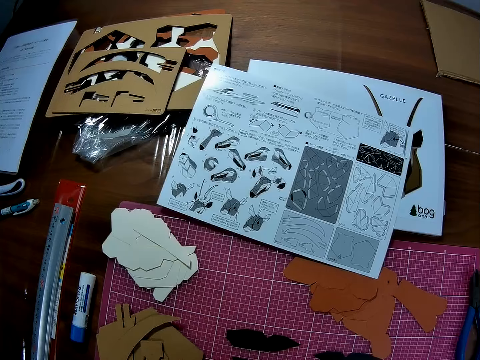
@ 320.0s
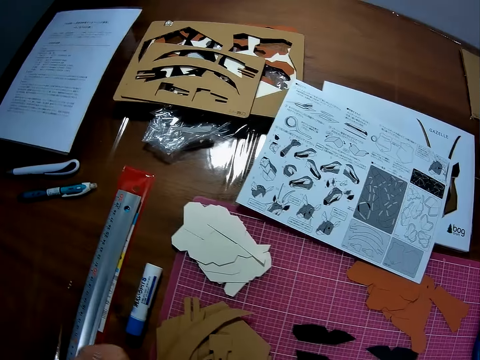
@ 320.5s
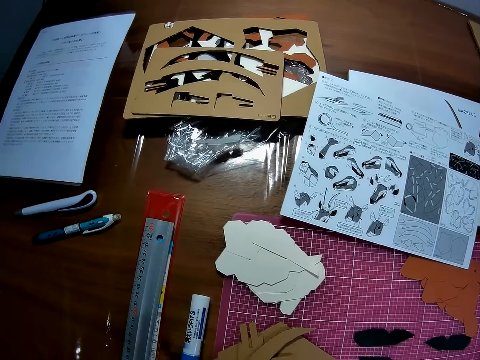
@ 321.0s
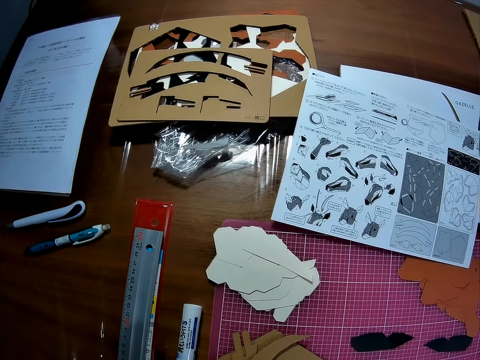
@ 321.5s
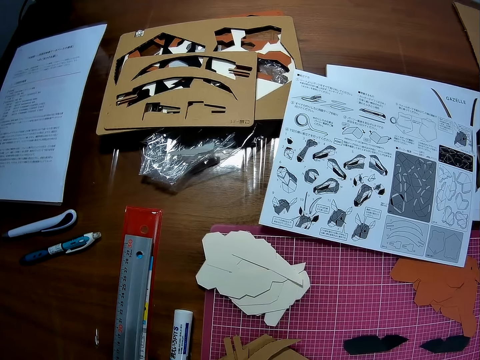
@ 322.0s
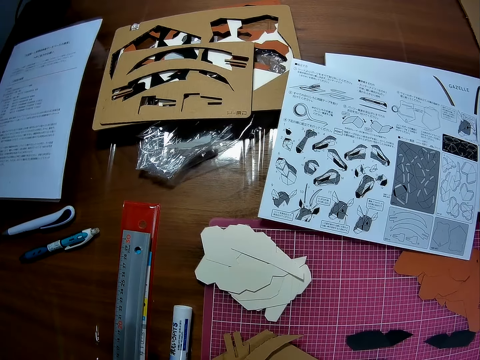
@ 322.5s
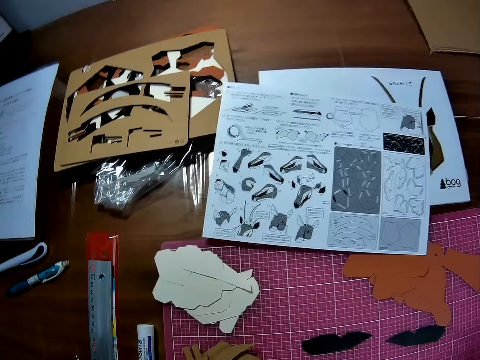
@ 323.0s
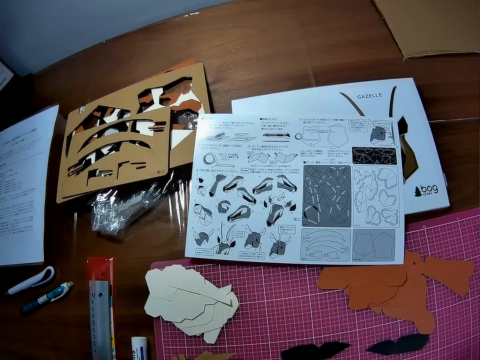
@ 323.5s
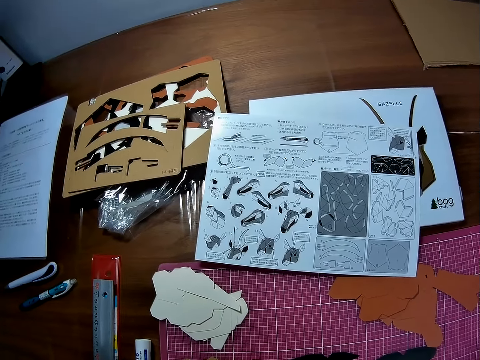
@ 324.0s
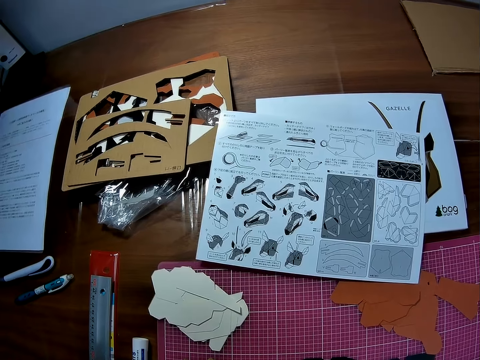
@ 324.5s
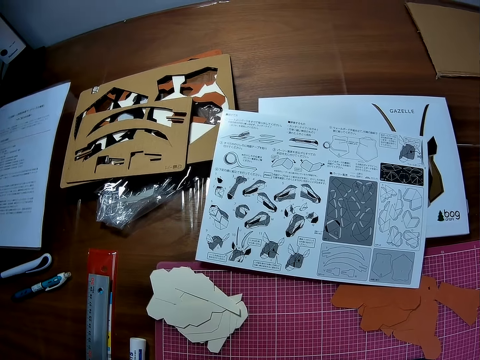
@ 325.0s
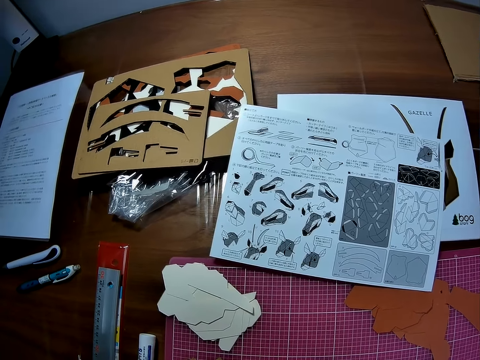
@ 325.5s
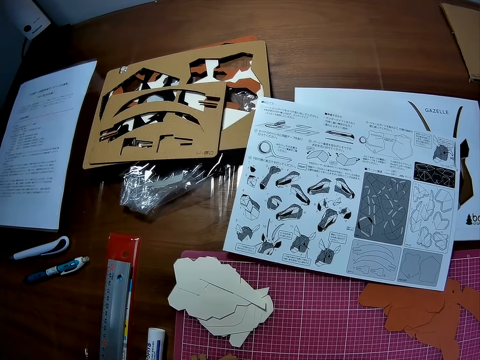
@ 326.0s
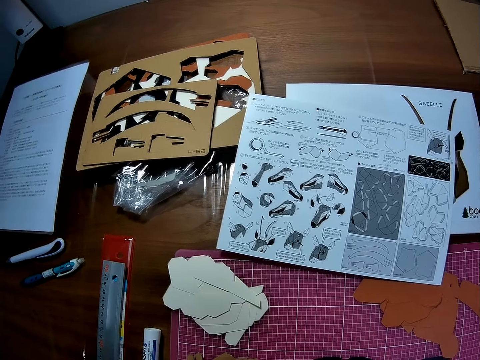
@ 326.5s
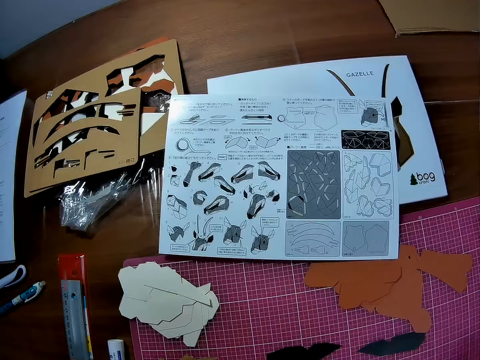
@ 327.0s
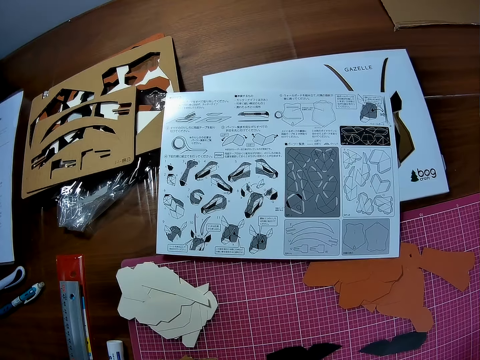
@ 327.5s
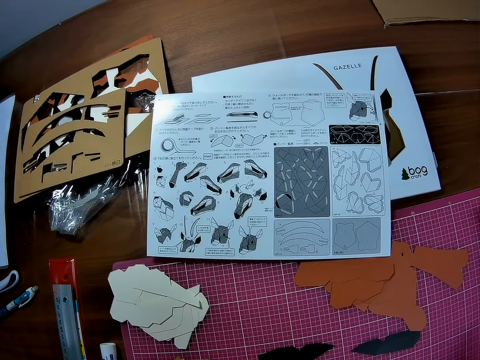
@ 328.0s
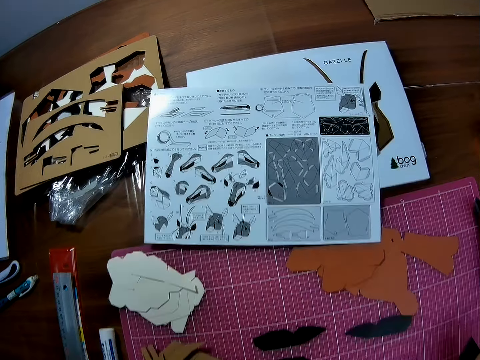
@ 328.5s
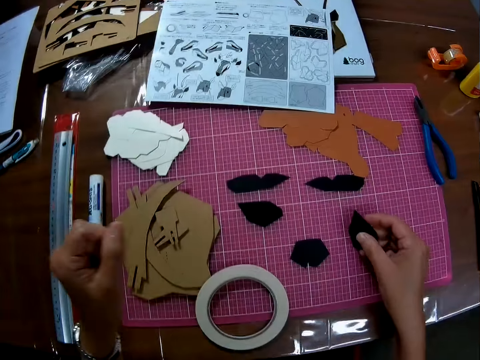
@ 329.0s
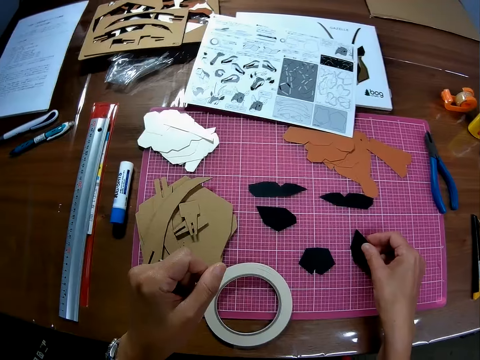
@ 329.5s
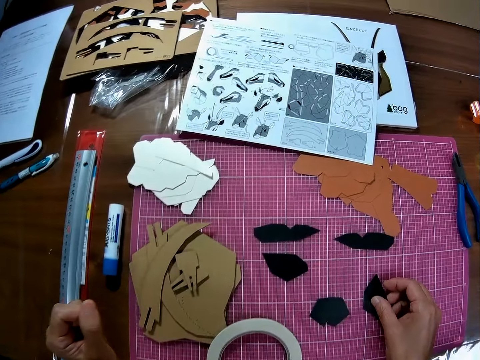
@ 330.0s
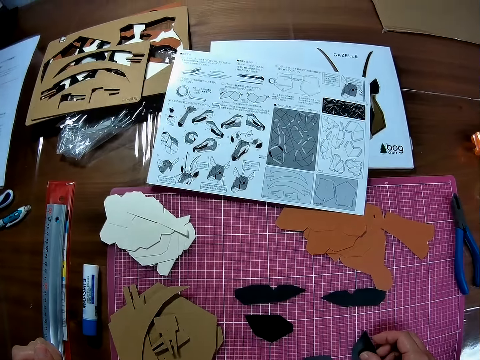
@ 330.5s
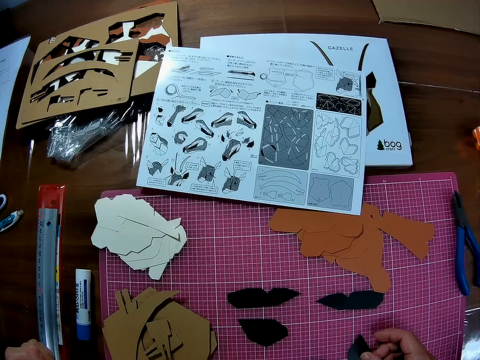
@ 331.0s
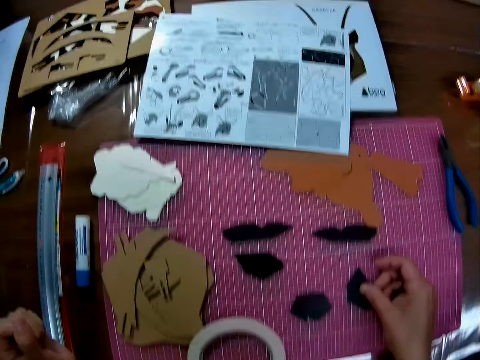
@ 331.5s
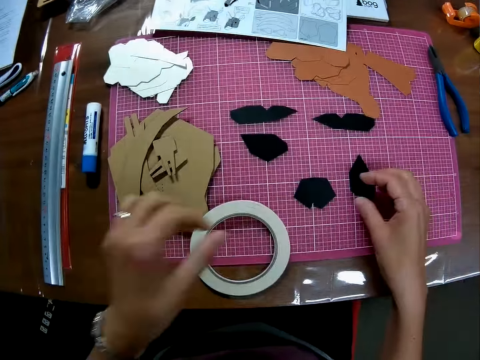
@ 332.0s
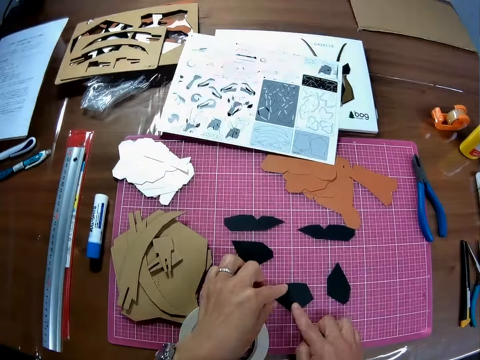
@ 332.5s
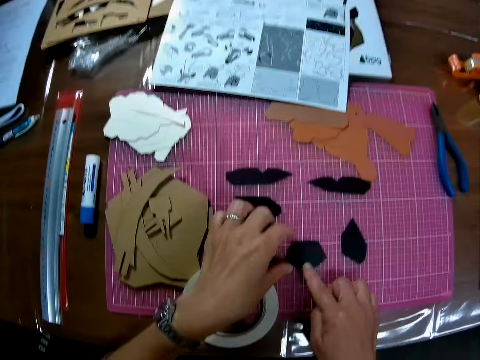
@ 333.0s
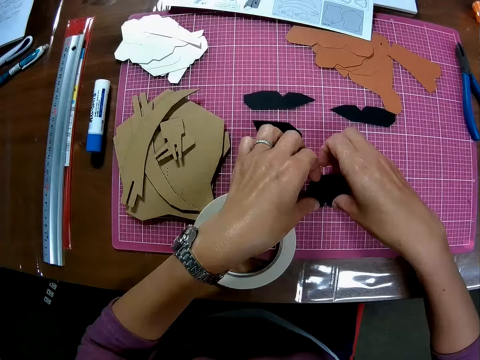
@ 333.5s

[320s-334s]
The camera wearer moves the hand. They drop the piece of black colored craft on the cutting mat. They touch the piece of black colored craft on the cutting mat.

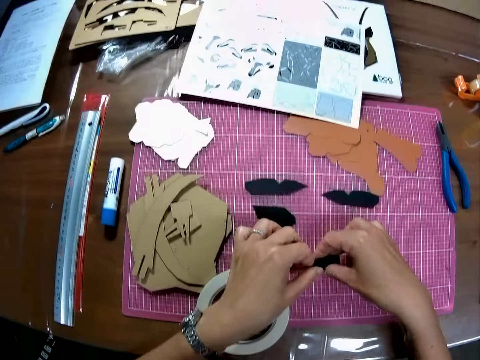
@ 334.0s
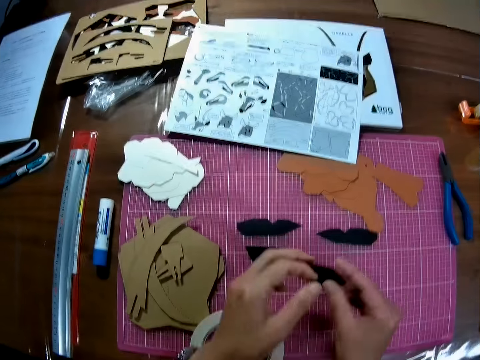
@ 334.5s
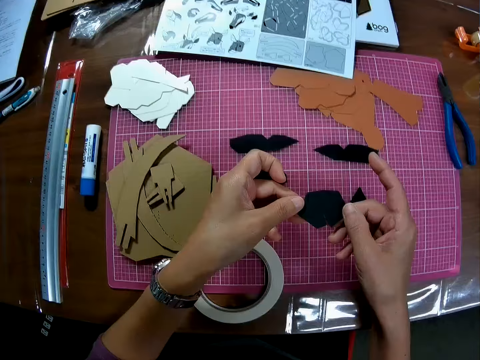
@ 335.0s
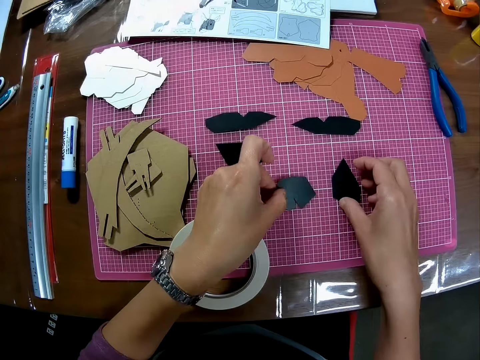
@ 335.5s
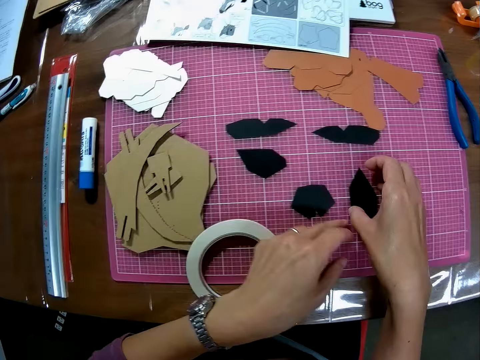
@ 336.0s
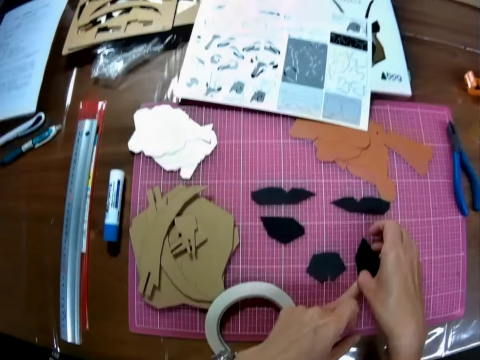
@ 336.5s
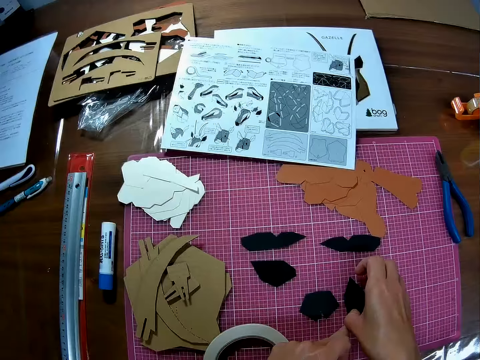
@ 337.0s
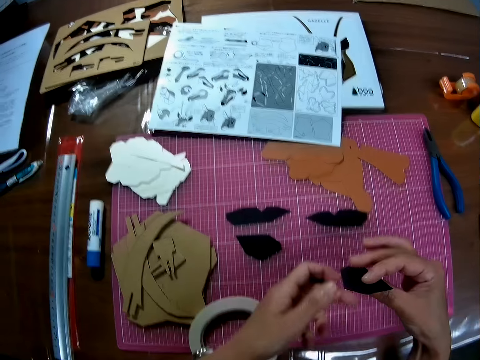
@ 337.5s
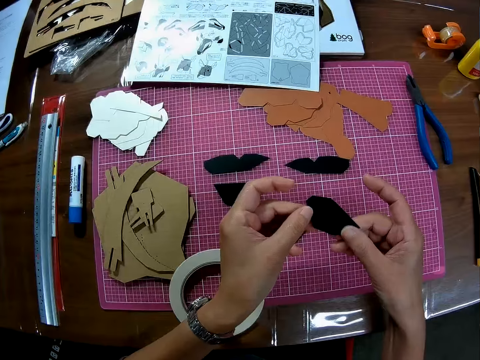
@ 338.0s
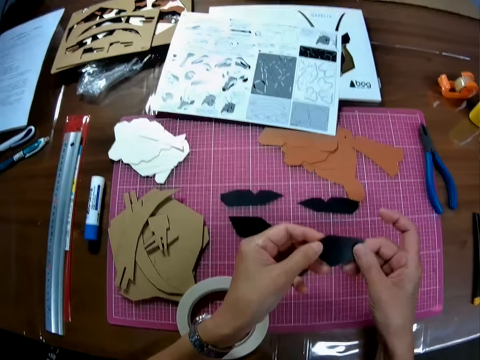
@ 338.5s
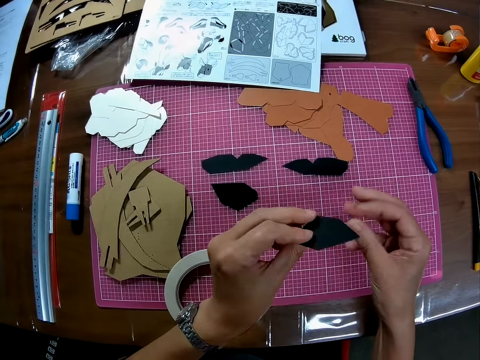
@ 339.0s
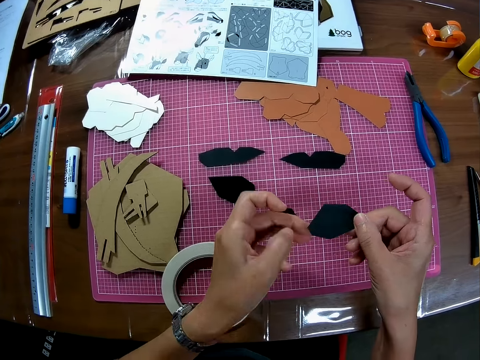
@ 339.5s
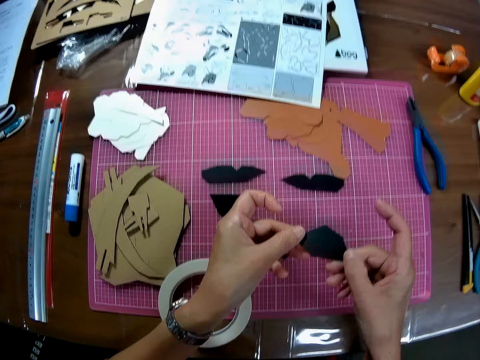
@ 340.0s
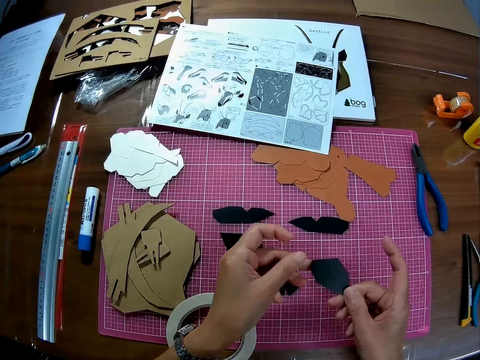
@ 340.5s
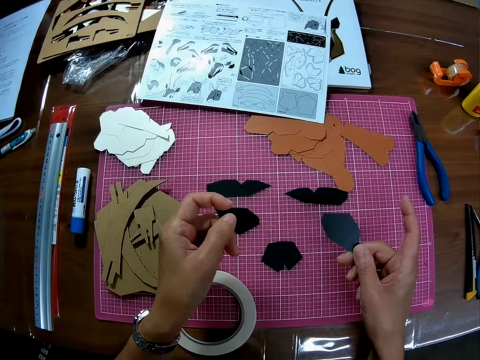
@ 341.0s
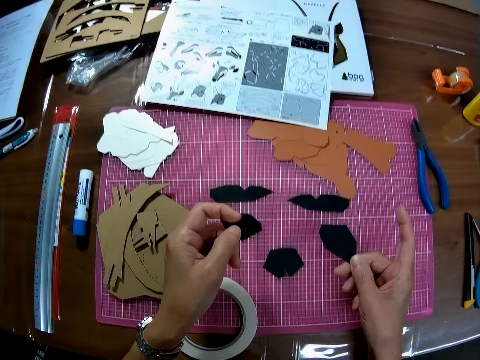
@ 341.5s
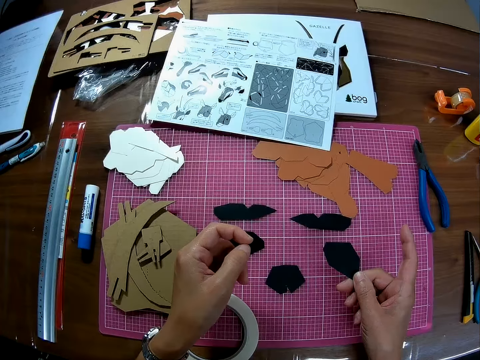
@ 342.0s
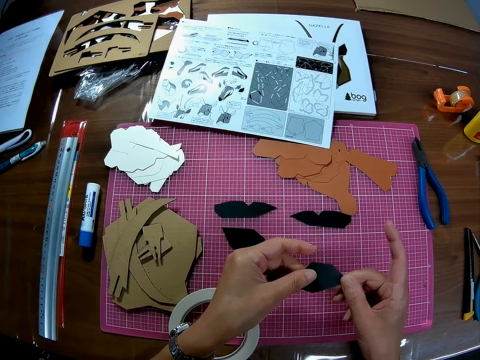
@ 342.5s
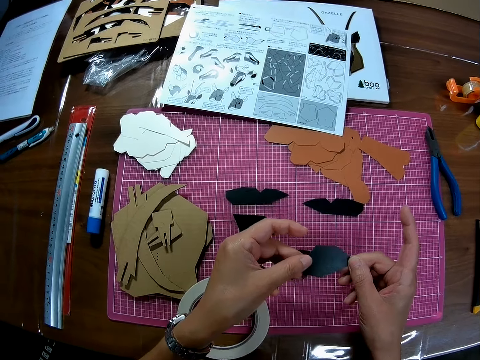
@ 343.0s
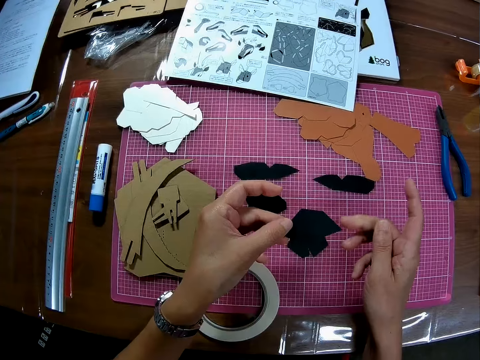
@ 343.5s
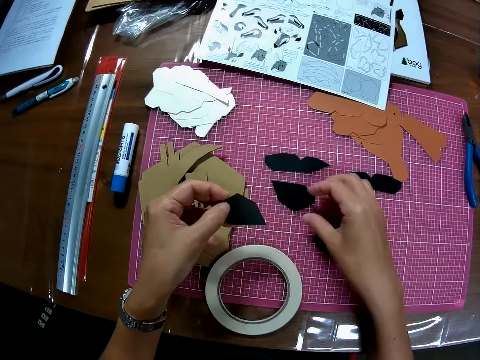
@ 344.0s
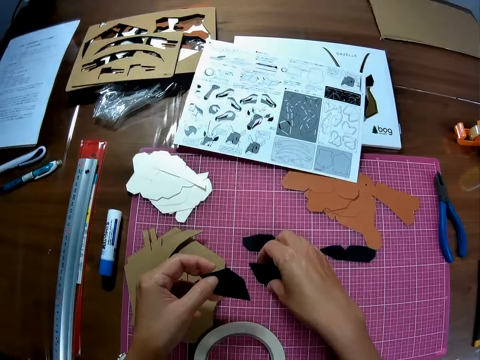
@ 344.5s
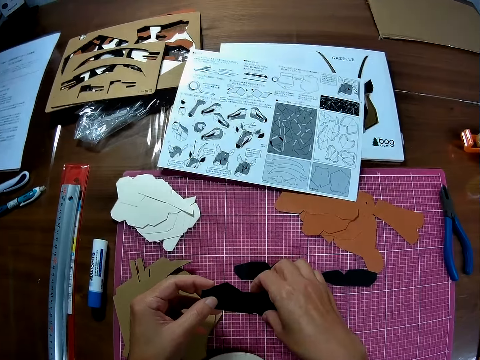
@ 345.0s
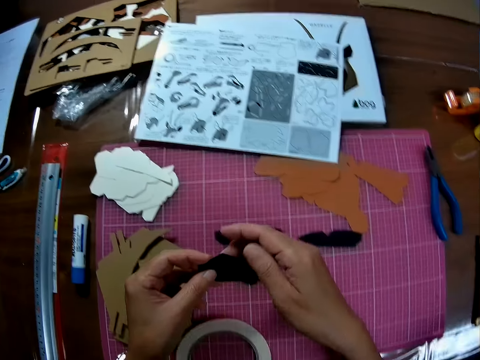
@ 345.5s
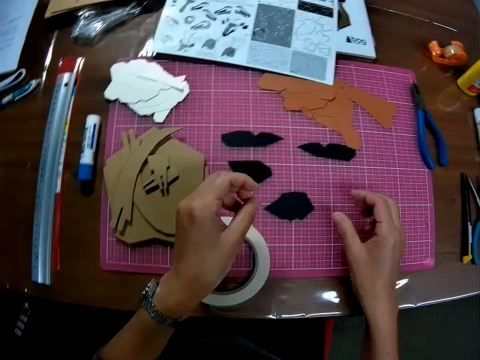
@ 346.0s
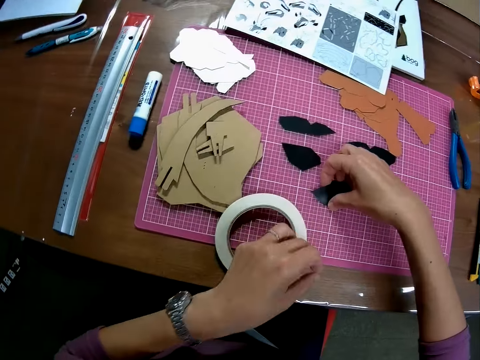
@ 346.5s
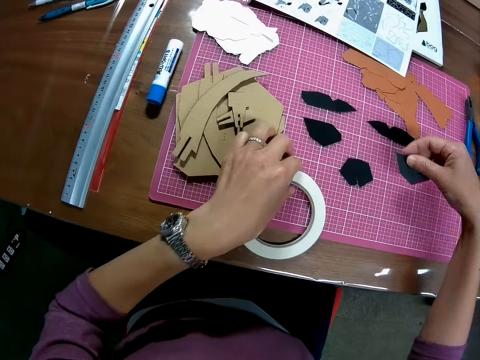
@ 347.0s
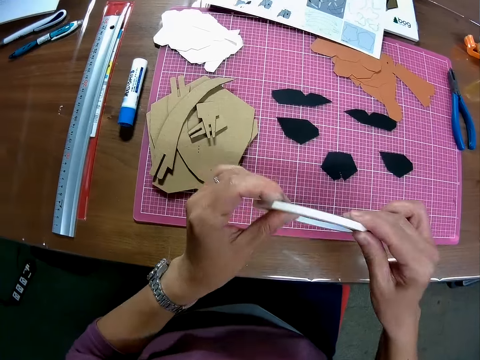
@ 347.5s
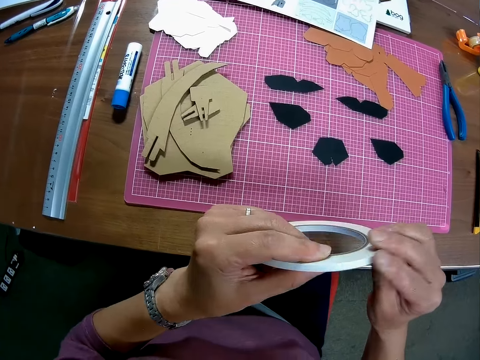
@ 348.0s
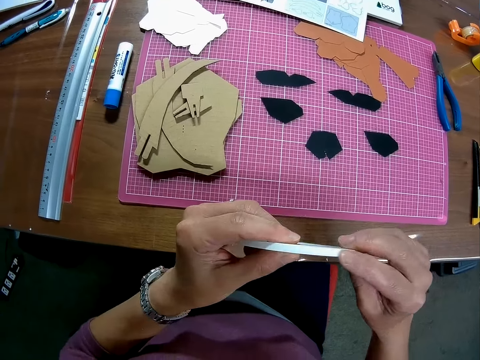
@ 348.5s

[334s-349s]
The camera wearer picks the piece of black colored craft from the cutting mat. He drops the piece of black colored craft on the cutting mat. He picks another piece of black colored craft from the cutting mat. He turns the piece of black colored craft. He holds the piece of plastic. He touches another piece of black colored craft on the cutting mat. He removes his hand from the piece of black colored craft on the cutting mat. He drops the piece of wooden mechanical model on the sheet. He picks the piece of black colored craft from the cutting mat. He picks a tape from the sheet. He drops the piece of black colored craft on the cutting mat.
